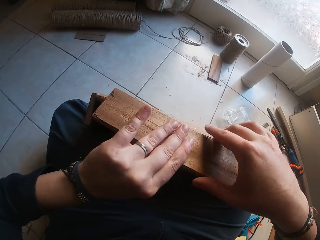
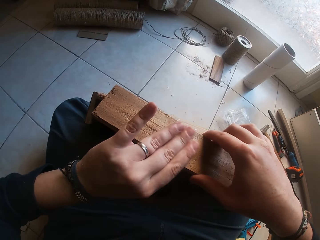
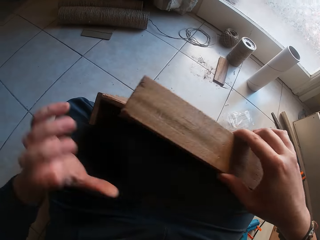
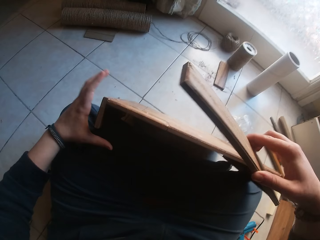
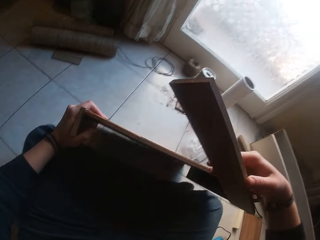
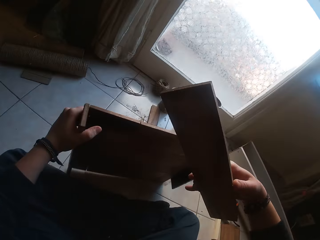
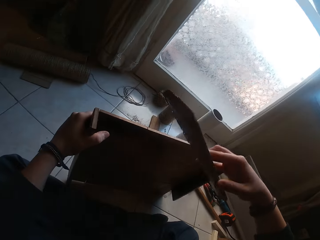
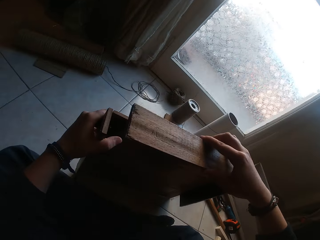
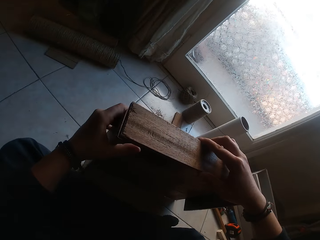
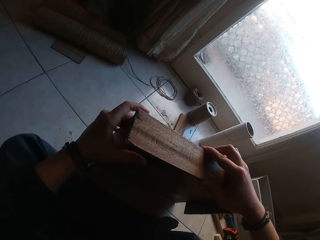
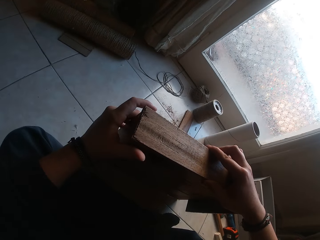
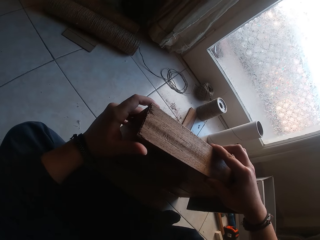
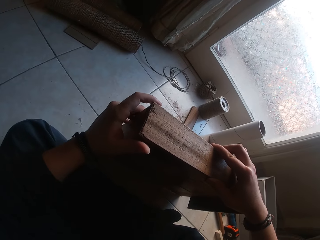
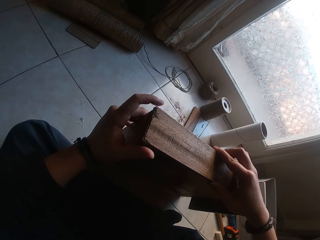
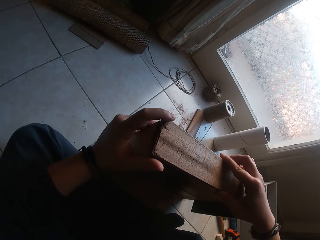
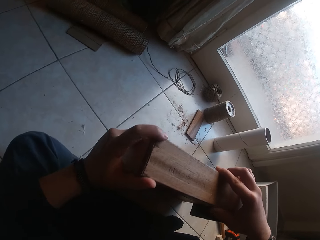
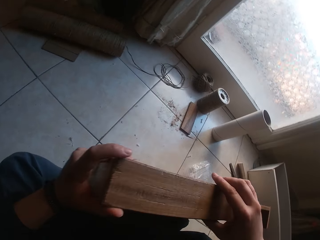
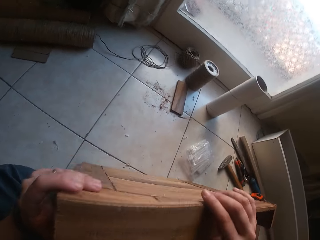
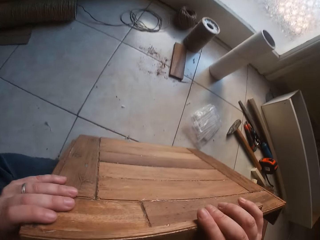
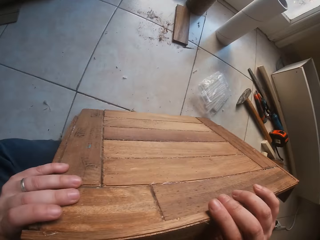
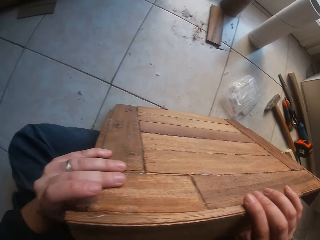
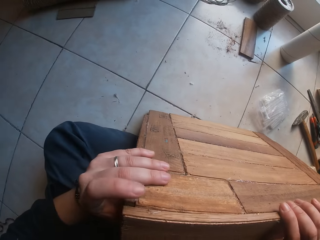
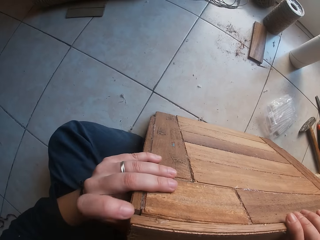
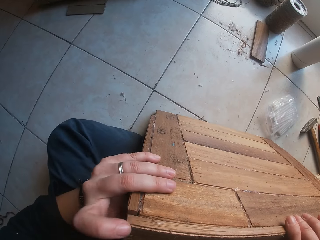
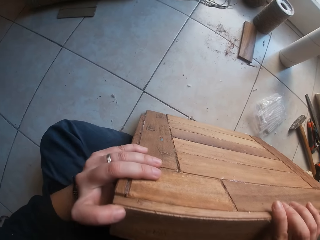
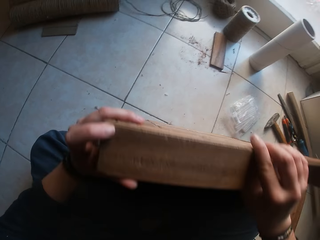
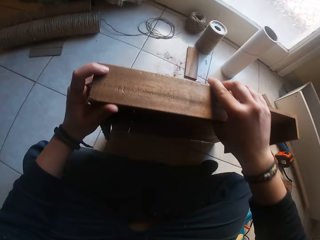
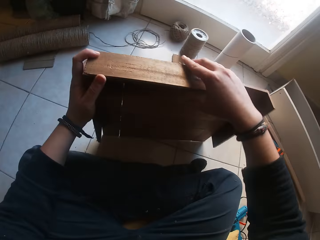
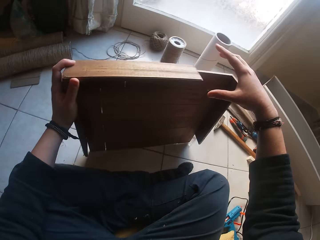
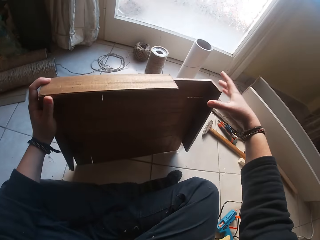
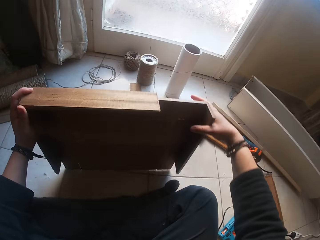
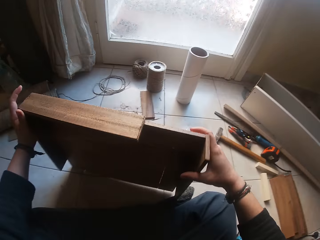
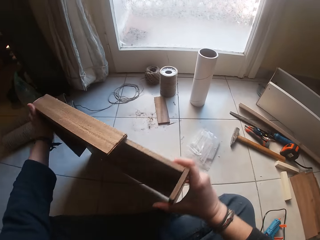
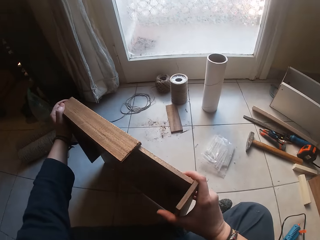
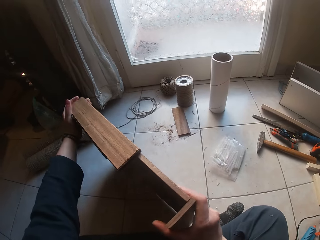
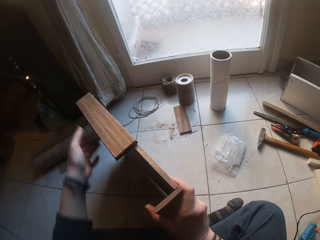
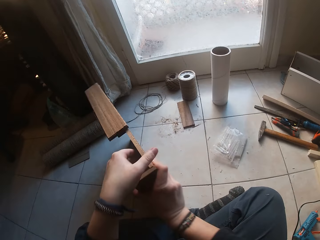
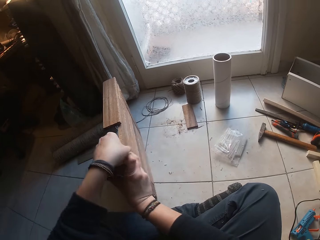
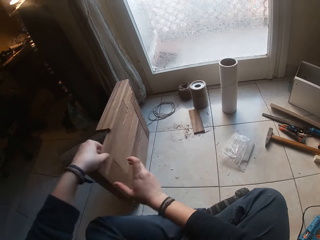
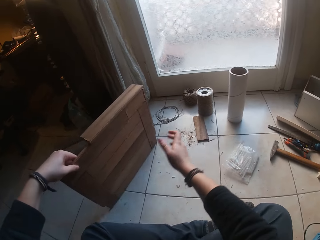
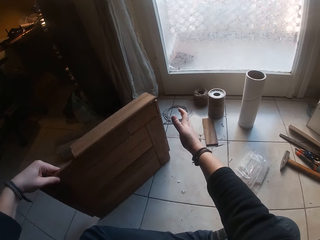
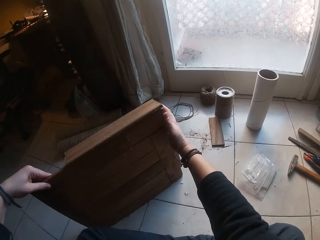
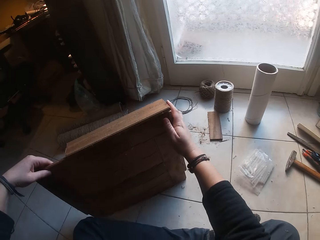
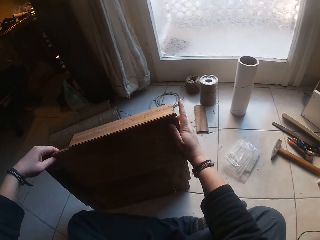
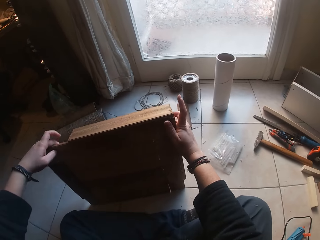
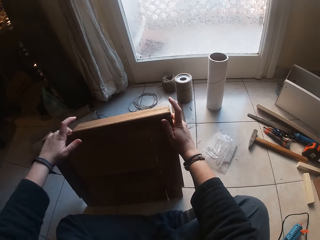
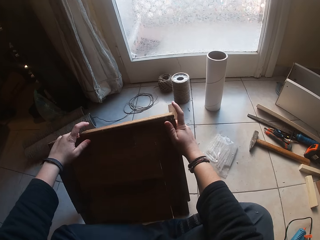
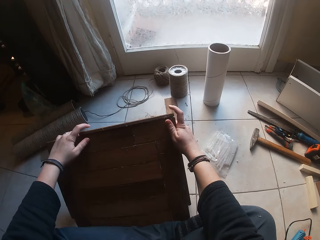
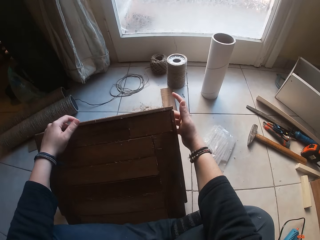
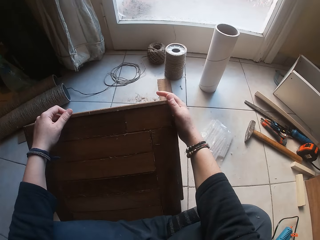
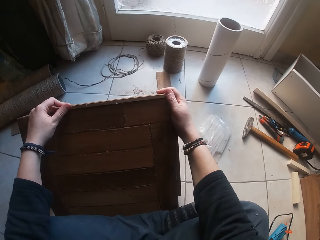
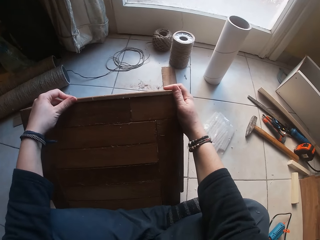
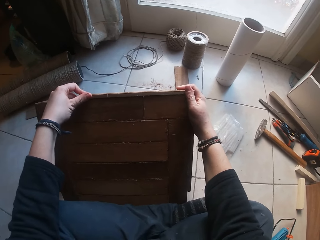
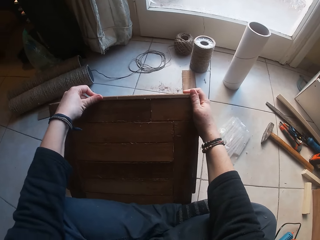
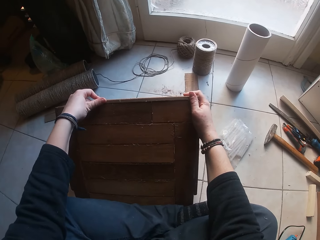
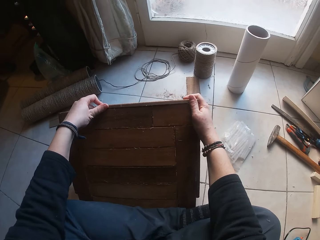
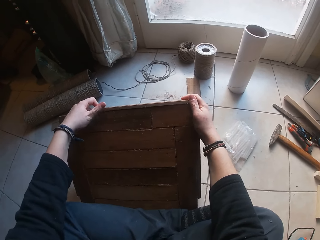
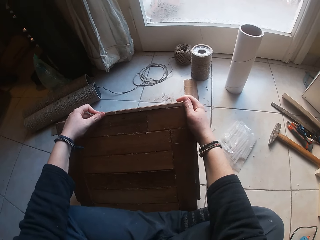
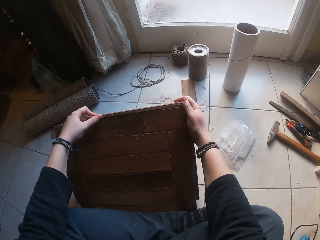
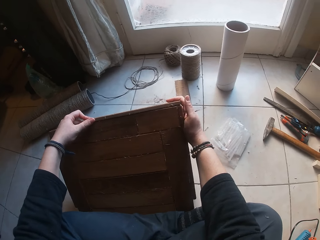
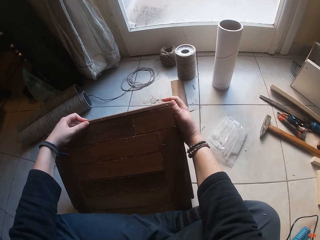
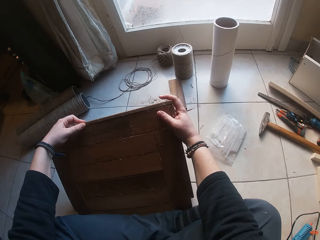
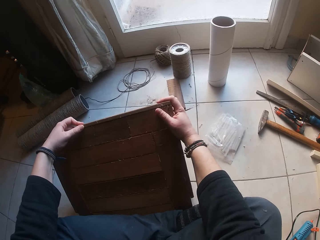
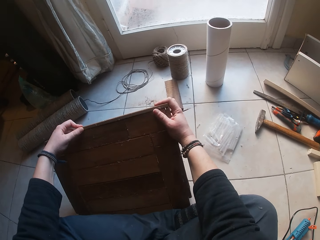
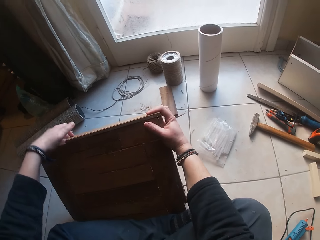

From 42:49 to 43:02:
The camera wearer holds the piece of wood. He switches the piece of wood in his left hand to his right hand. He holds the piece of wood on the floor with his left hand. He gums the piece of wood in his right hand to the piece of wood on the floor together. He turns the piece of wood on the floor with both hands. He holds the wood. He presses on the piece of wood on the floor with his hands.

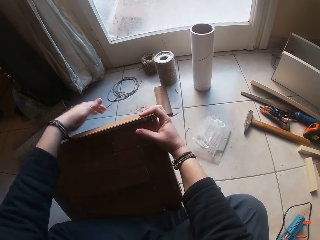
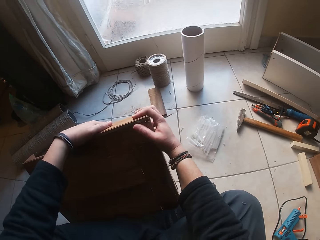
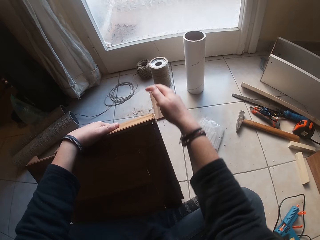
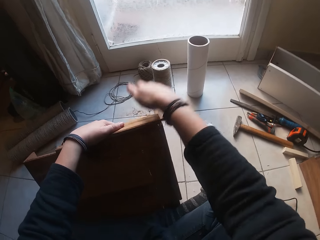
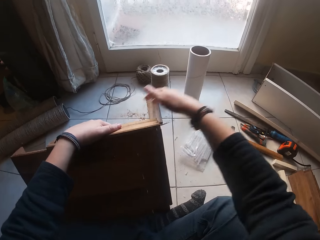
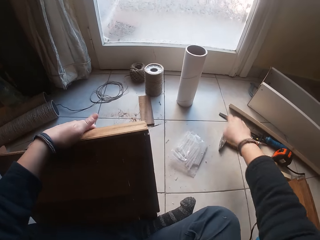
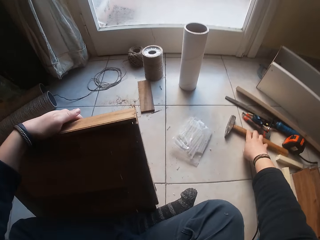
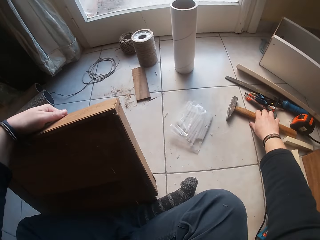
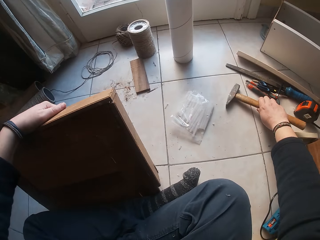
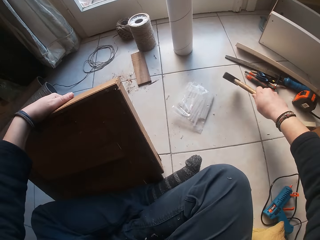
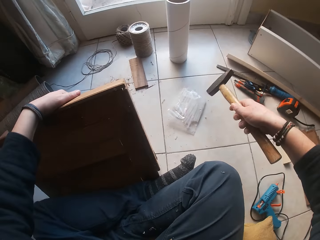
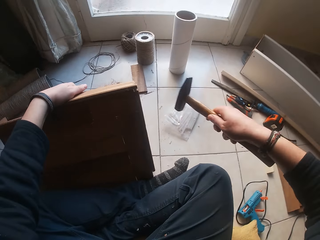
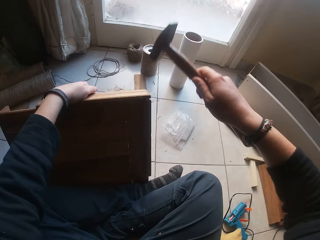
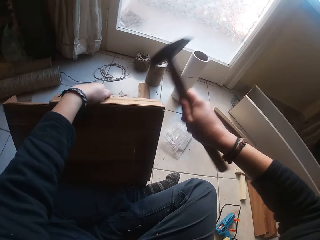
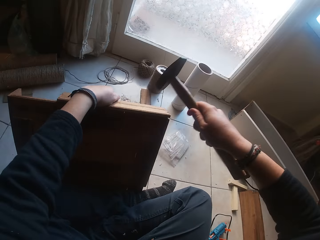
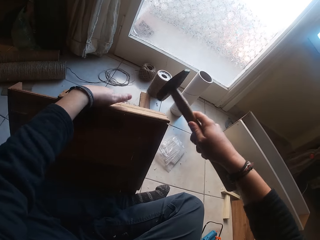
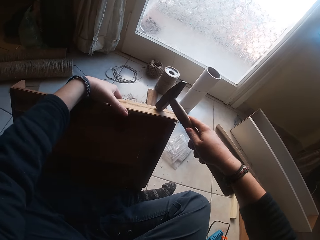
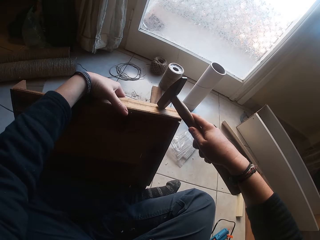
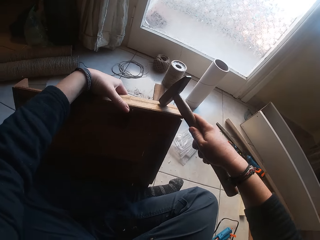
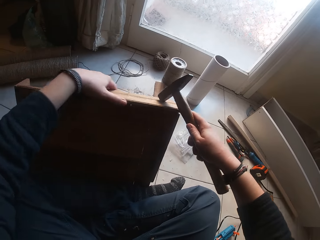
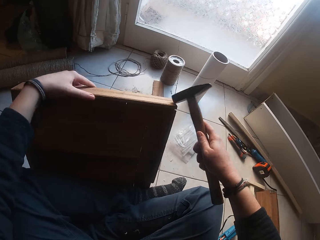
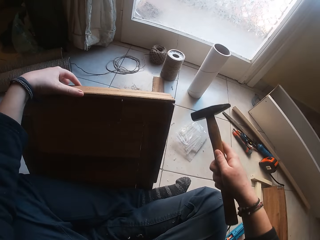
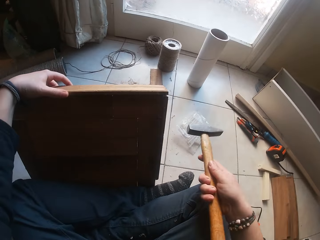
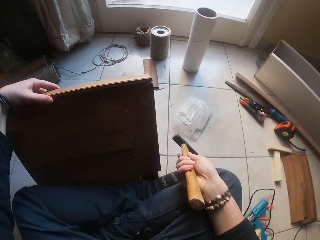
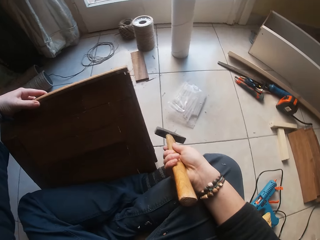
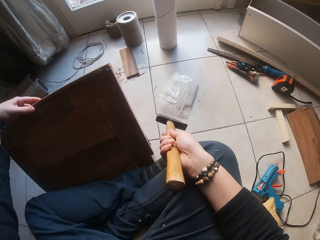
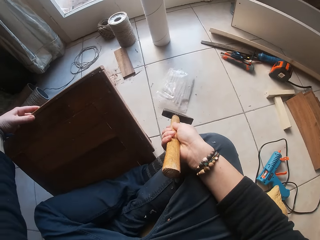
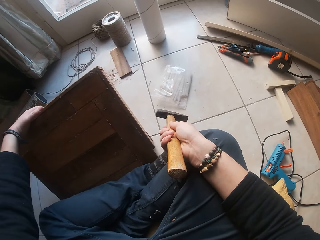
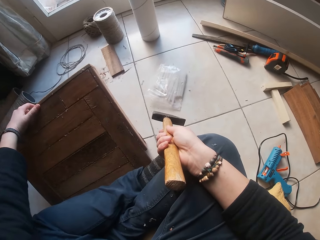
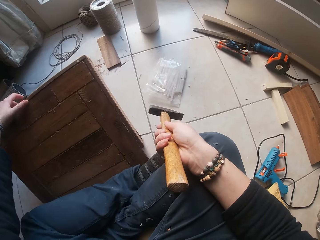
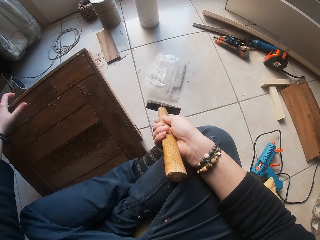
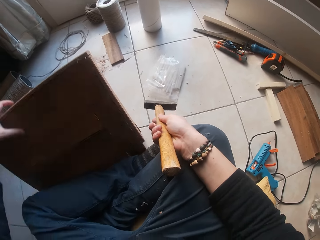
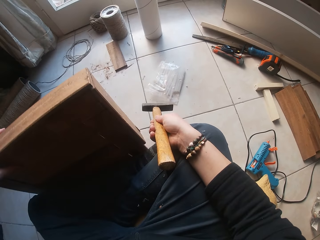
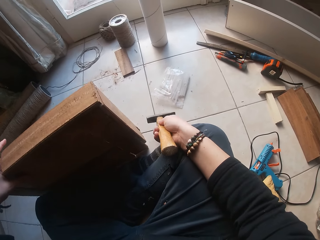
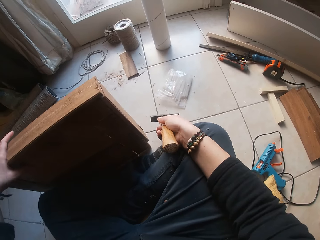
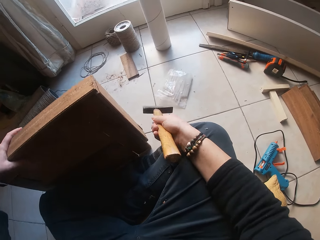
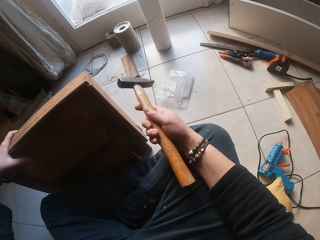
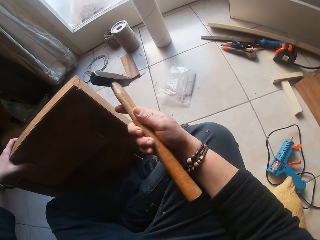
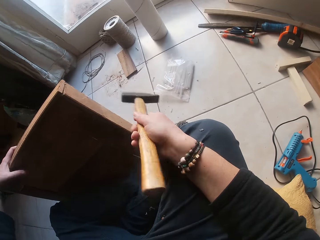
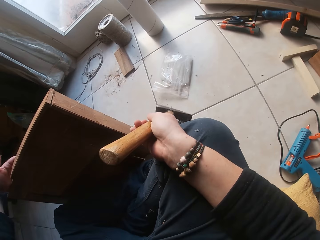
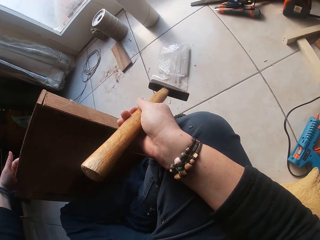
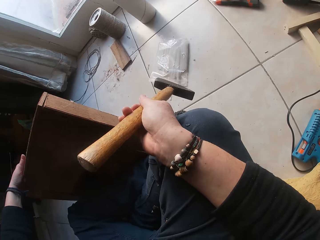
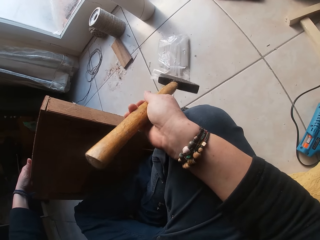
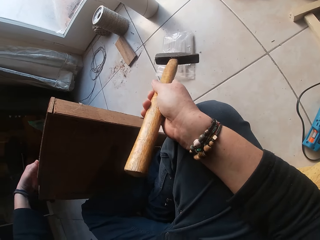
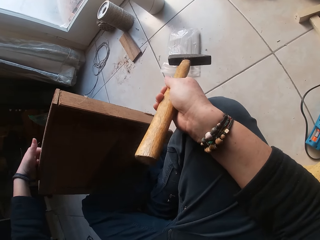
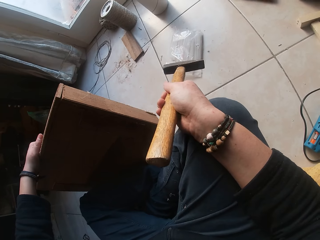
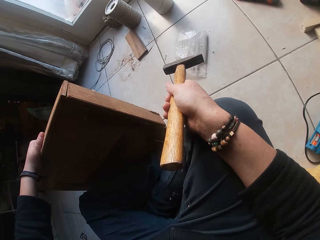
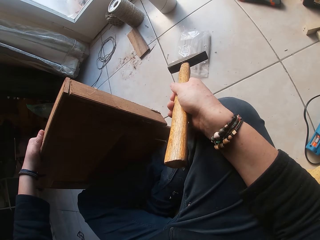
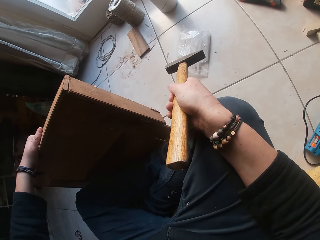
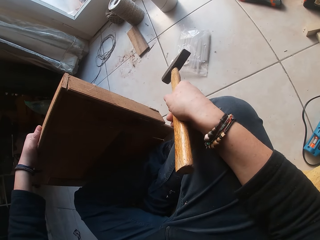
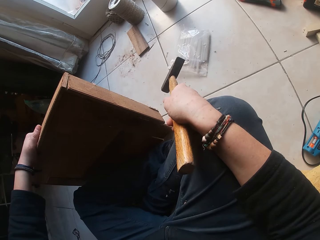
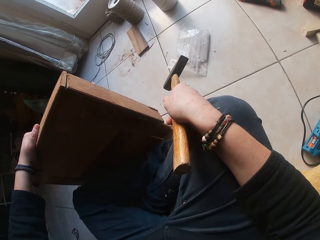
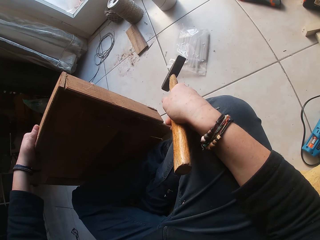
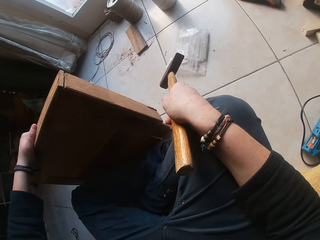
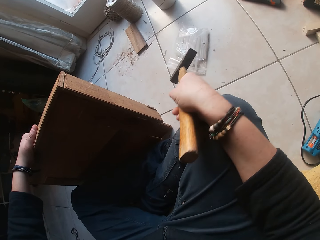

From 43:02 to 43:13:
The camera wearer hits the wood with the right hand. He picks the hammer on the floor with his right hand. He hammers the piece of wood on the floor with the hammer. He fixes the wood with the hammer. He holds the hammer, looks at the wood and moves the hammer.
